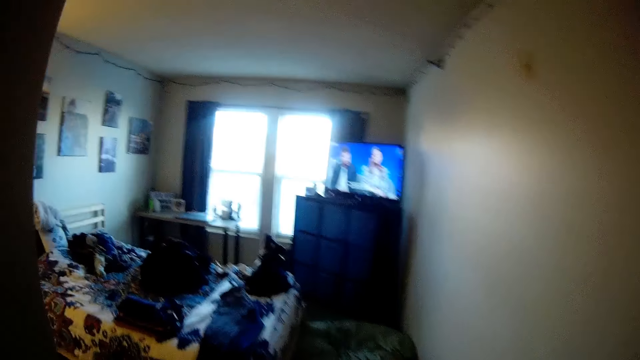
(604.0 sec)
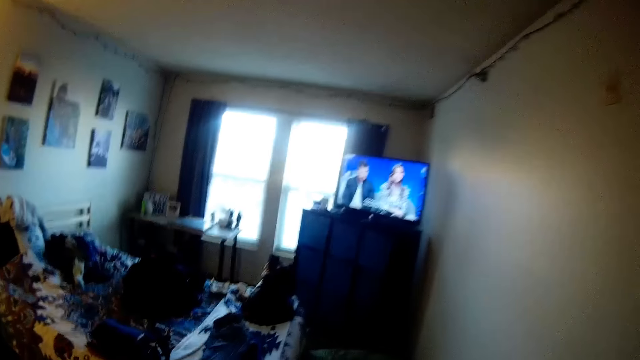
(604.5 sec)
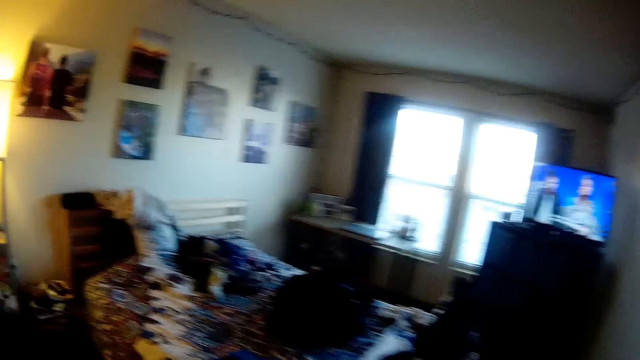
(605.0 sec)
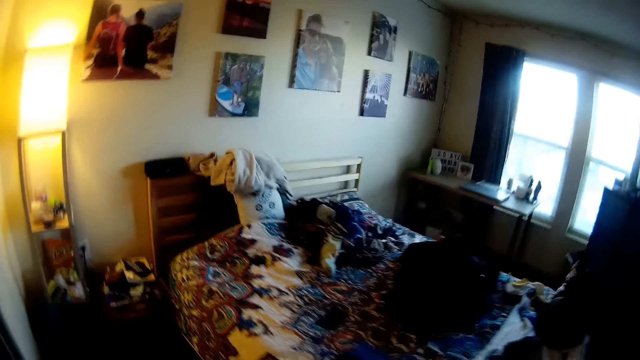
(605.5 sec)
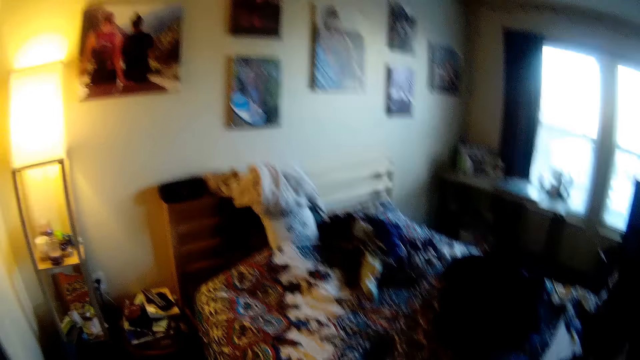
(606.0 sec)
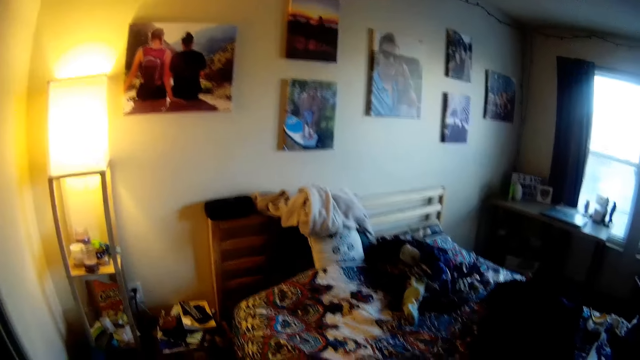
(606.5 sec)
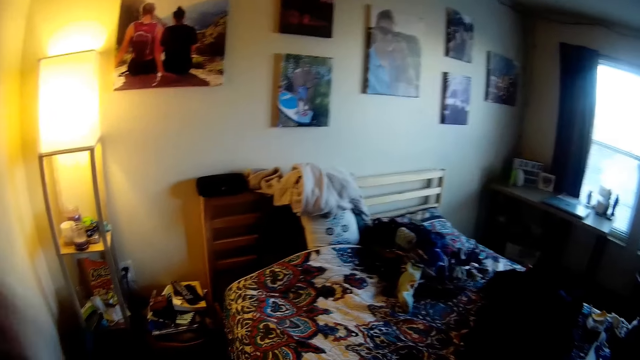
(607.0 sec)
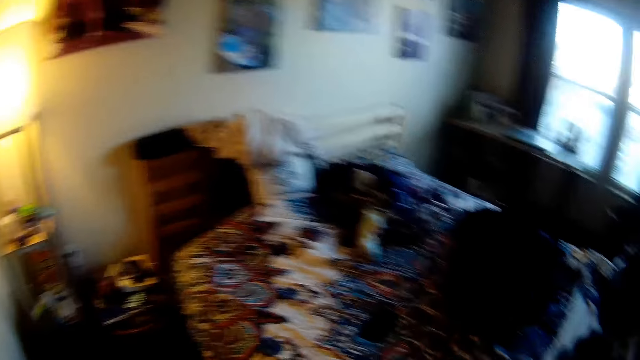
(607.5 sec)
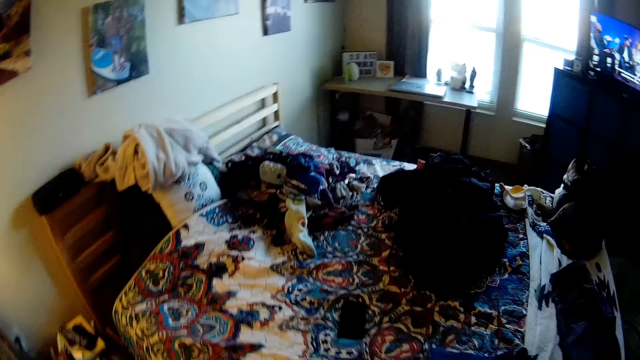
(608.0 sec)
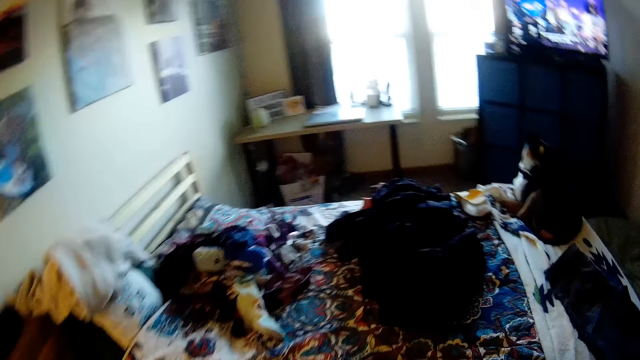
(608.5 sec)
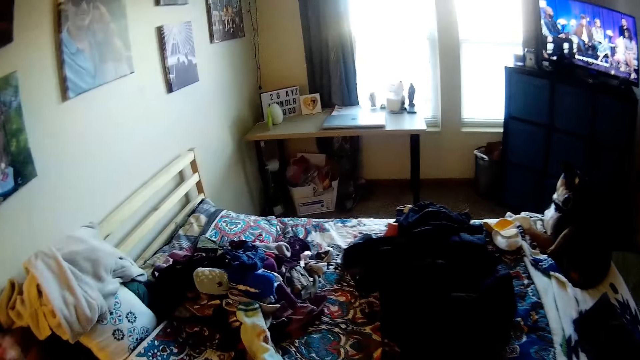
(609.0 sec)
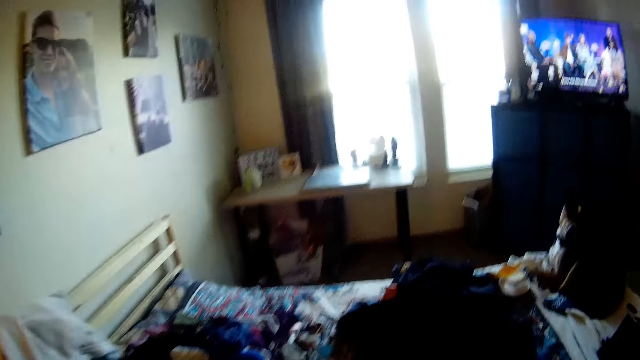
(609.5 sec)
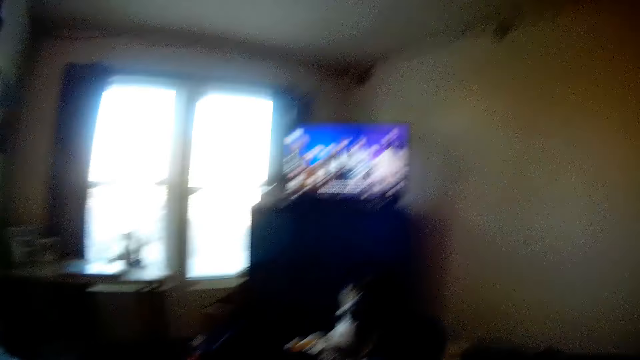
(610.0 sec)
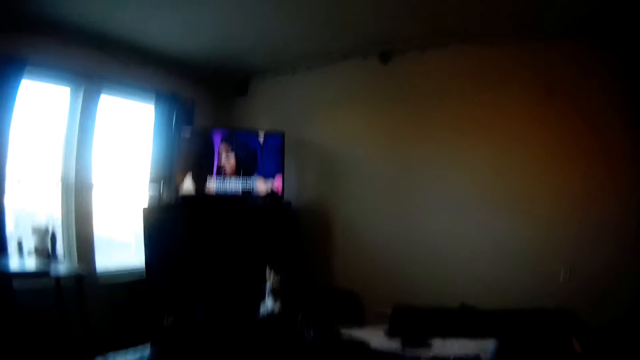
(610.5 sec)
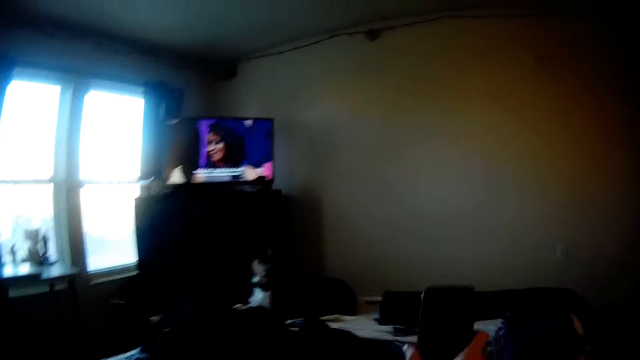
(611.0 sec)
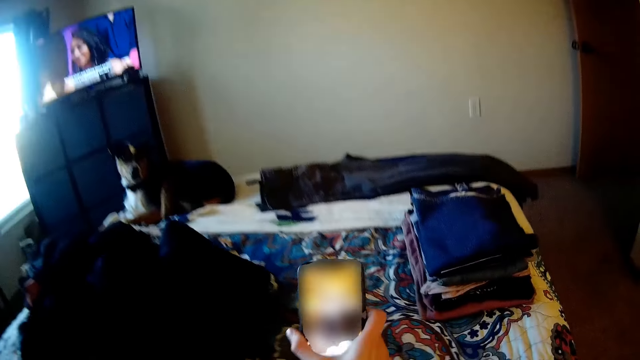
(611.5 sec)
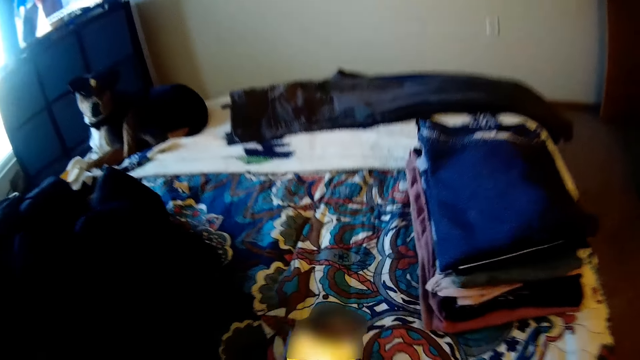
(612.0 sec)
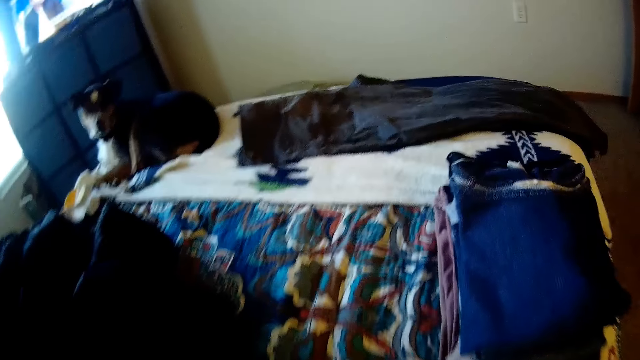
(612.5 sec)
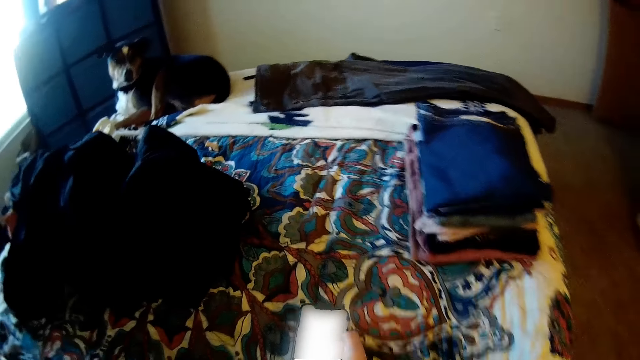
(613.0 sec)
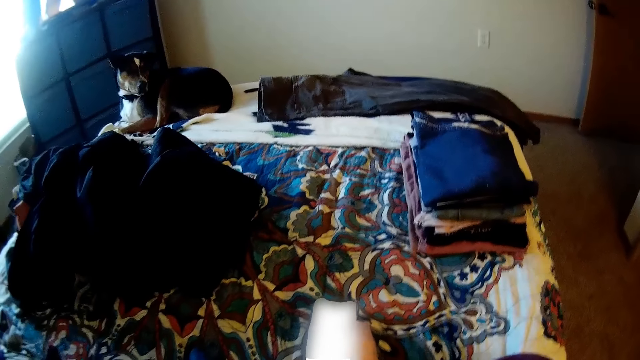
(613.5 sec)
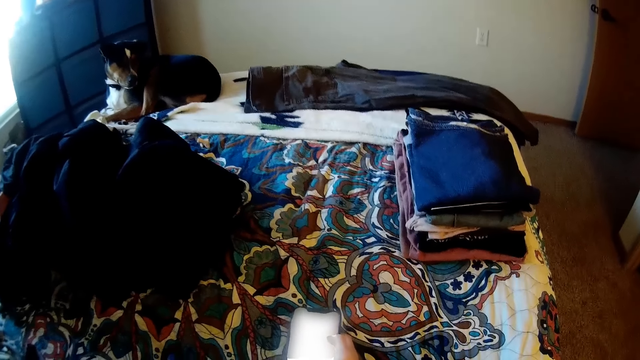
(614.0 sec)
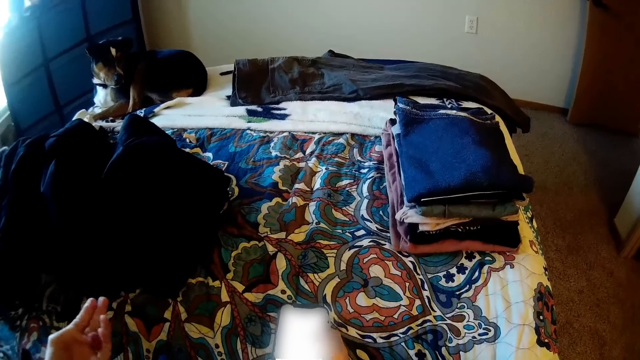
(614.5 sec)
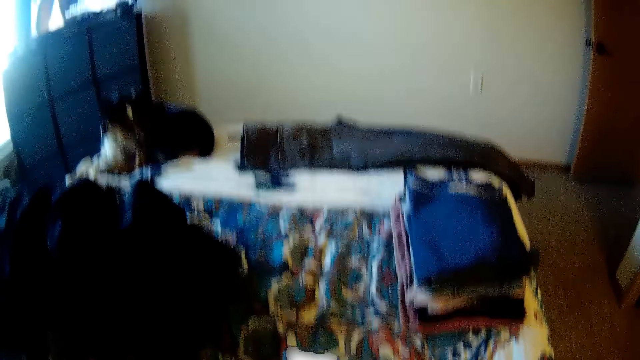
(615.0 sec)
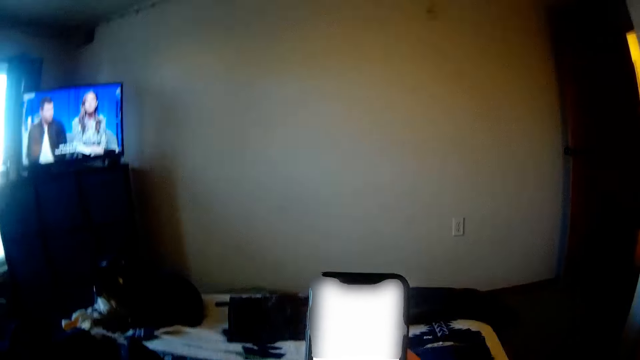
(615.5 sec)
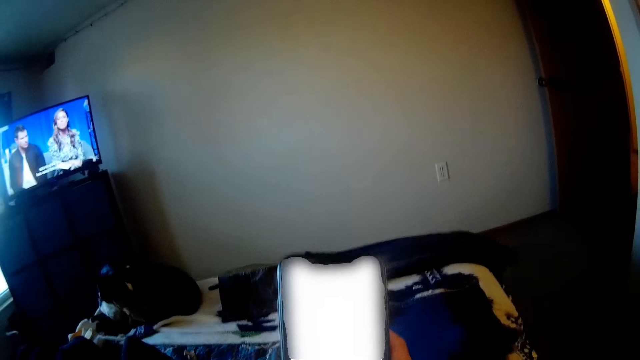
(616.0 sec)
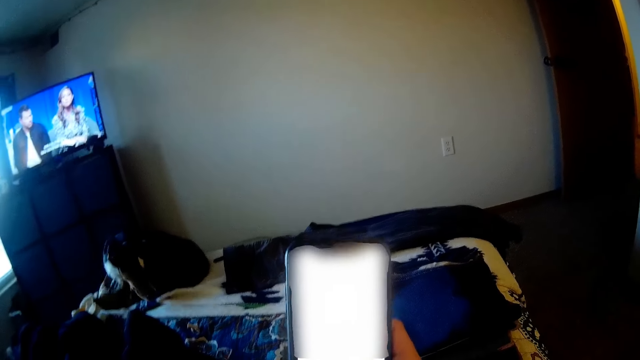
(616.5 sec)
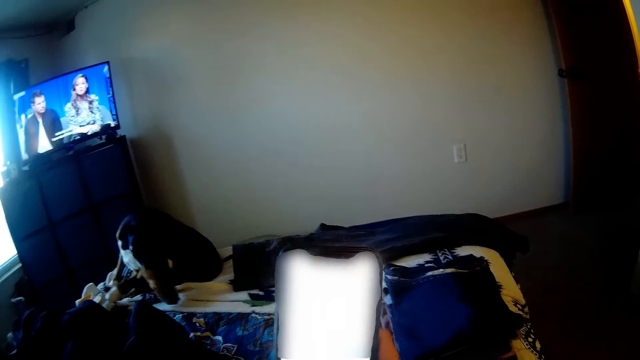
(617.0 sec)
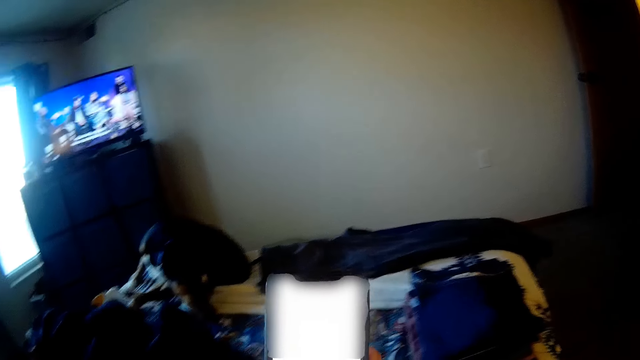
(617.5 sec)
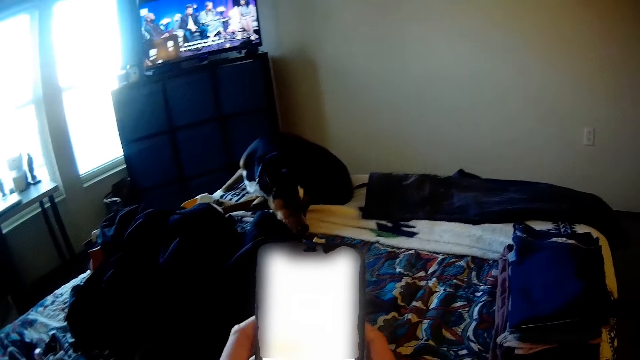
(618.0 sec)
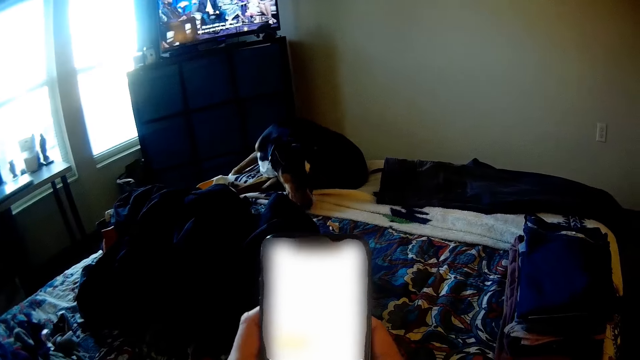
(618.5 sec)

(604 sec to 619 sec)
The camera wearer walks into the bedroom. They hold the phone. They sit on the bed. They look at the folded clothes. They operate her phone. They look at the dog.

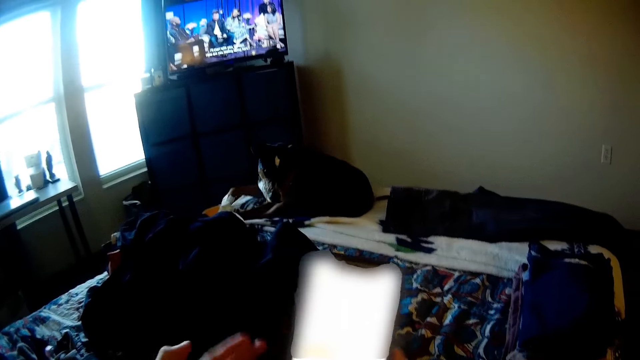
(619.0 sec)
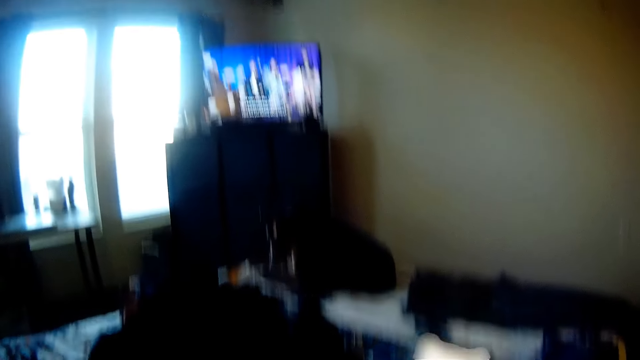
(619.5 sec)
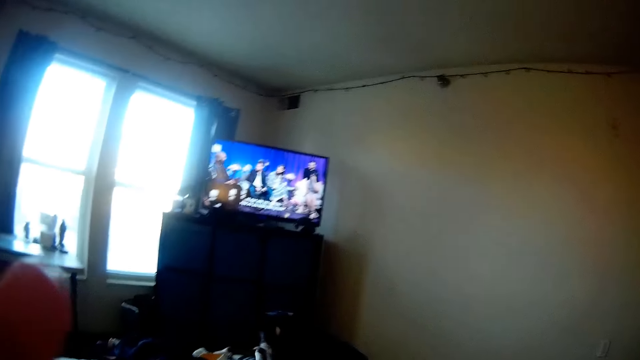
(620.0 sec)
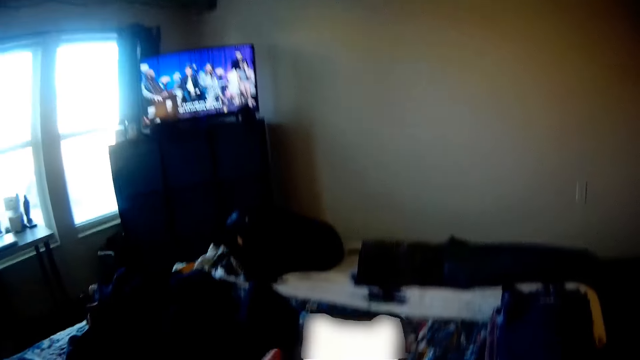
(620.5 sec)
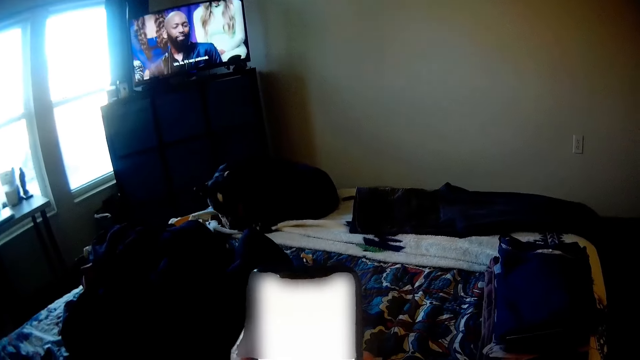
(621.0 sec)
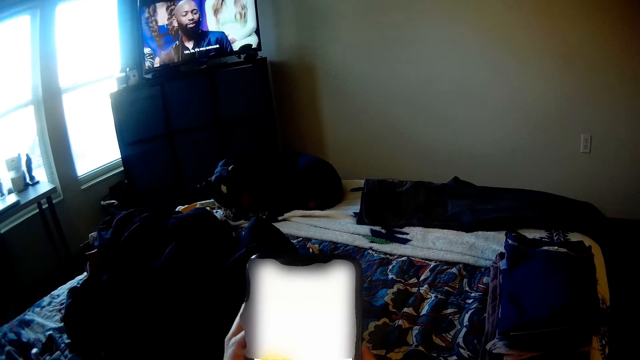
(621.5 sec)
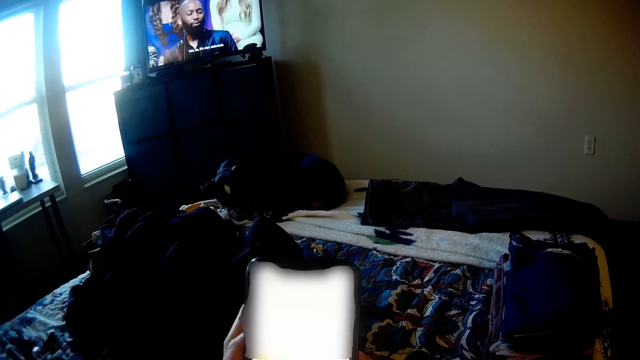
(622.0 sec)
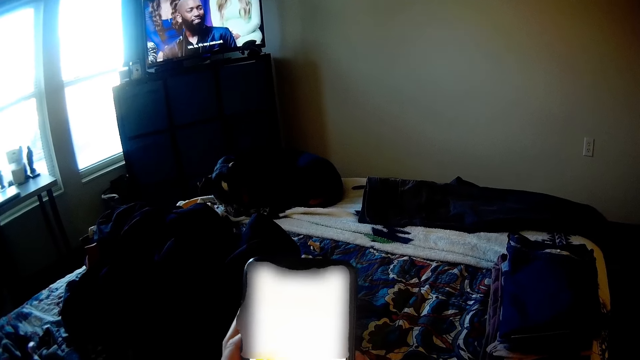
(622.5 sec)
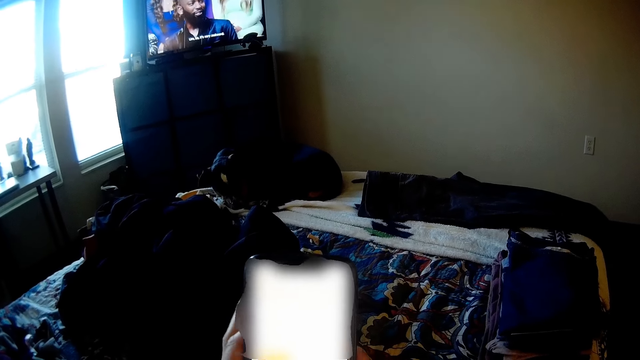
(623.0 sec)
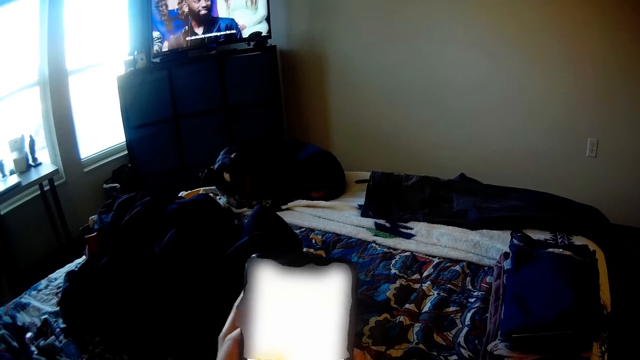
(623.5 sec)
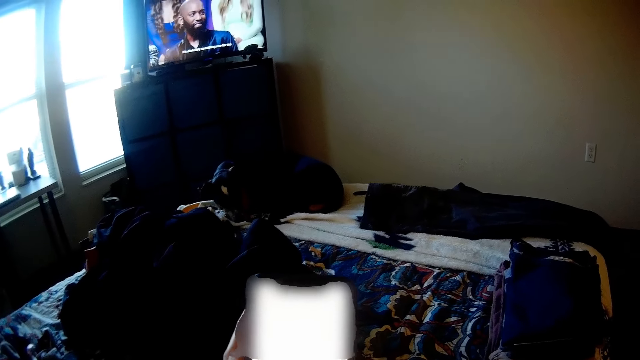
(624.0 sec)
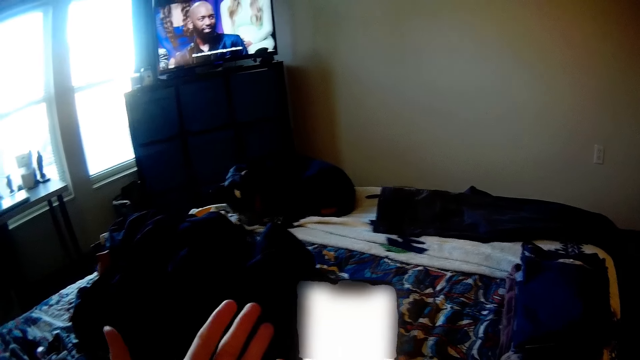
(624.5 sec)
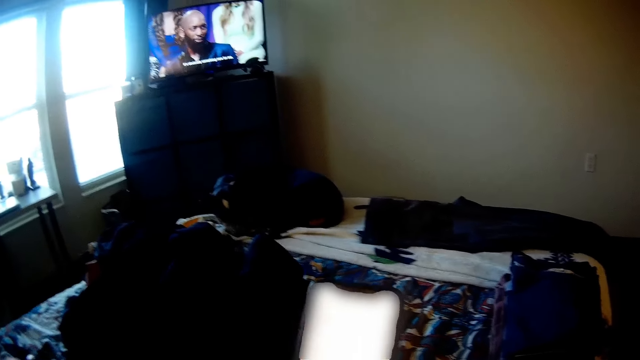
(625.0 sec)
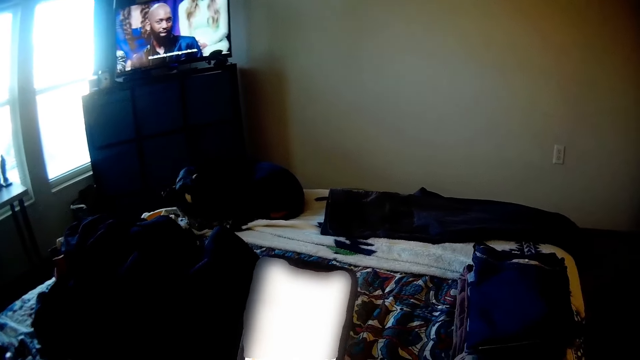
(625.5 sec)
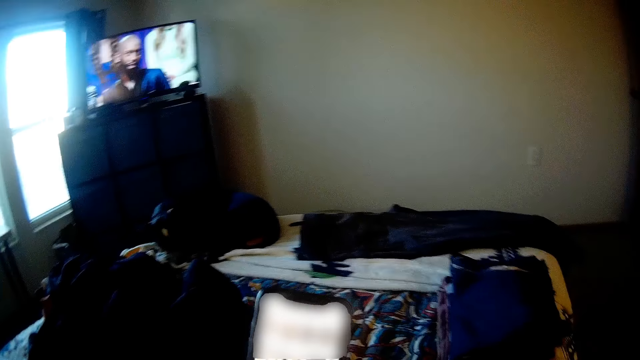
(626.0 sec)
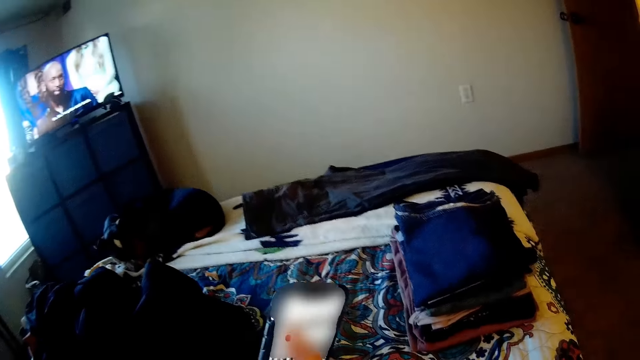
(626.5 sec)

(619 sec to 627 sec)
The camera wearer holds the phone.
